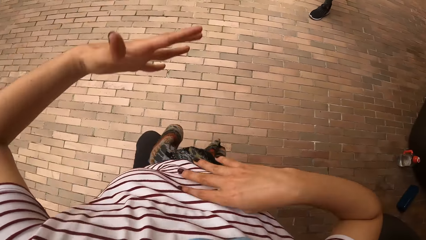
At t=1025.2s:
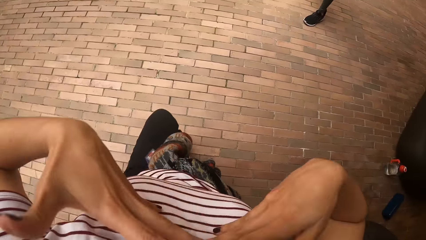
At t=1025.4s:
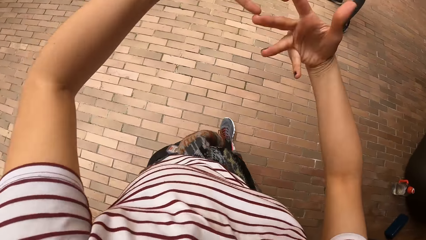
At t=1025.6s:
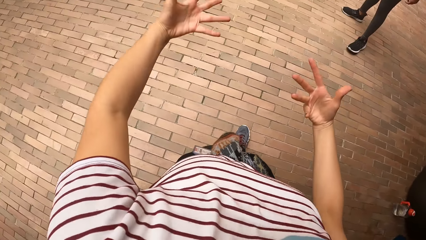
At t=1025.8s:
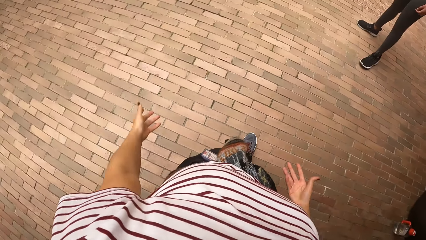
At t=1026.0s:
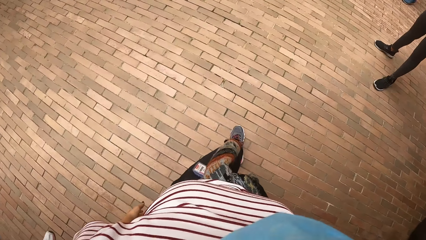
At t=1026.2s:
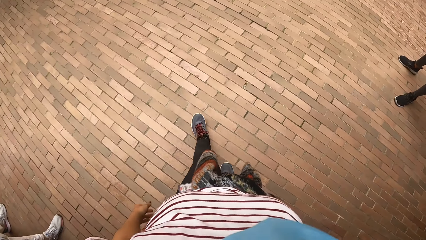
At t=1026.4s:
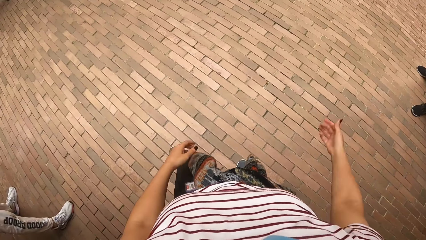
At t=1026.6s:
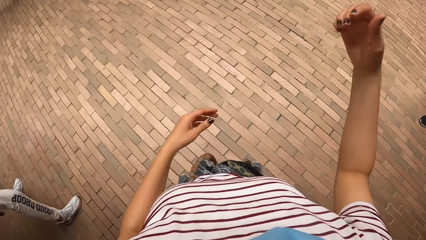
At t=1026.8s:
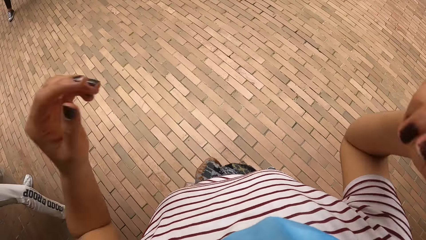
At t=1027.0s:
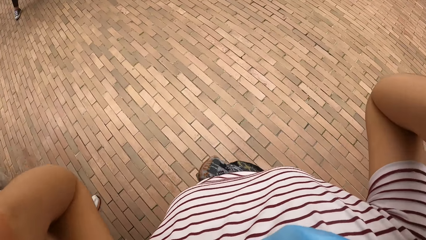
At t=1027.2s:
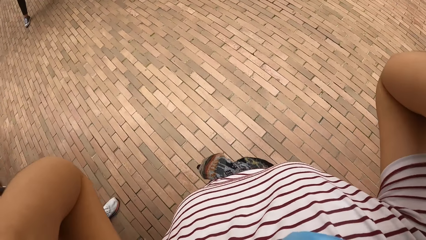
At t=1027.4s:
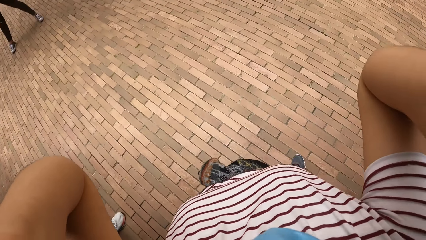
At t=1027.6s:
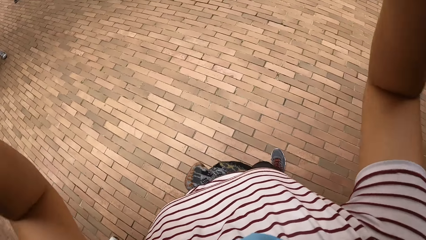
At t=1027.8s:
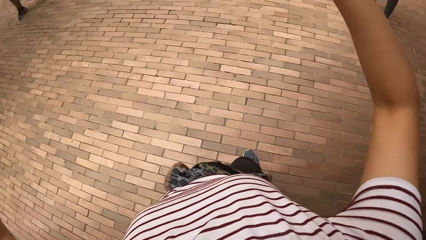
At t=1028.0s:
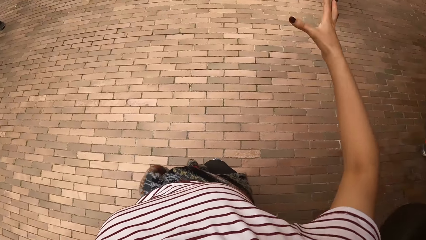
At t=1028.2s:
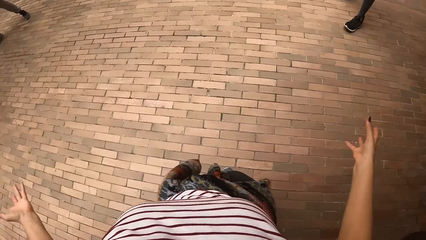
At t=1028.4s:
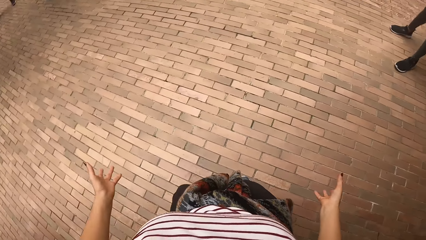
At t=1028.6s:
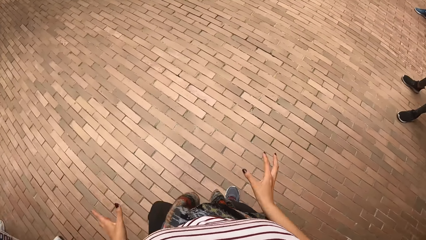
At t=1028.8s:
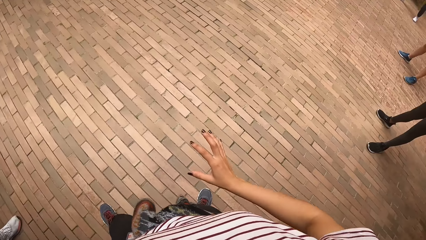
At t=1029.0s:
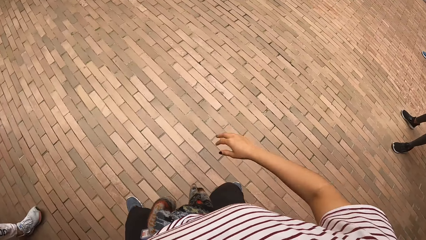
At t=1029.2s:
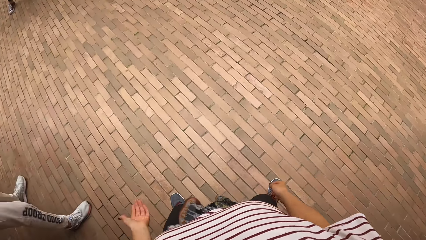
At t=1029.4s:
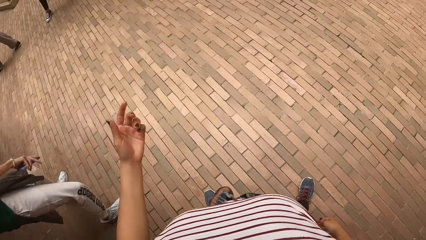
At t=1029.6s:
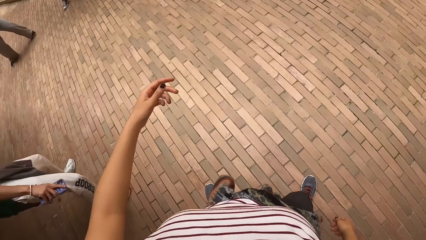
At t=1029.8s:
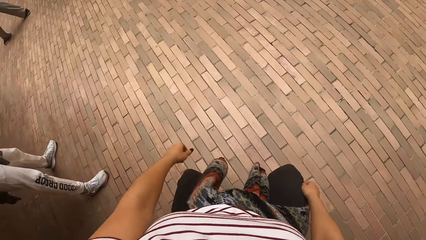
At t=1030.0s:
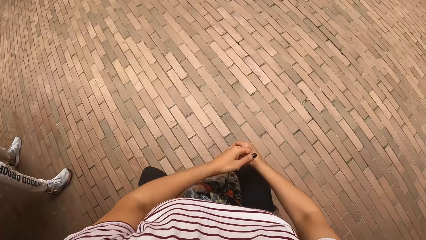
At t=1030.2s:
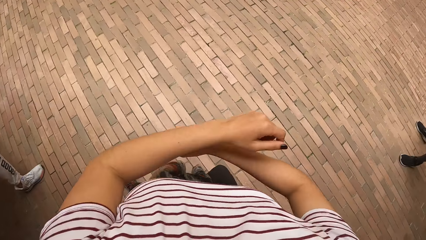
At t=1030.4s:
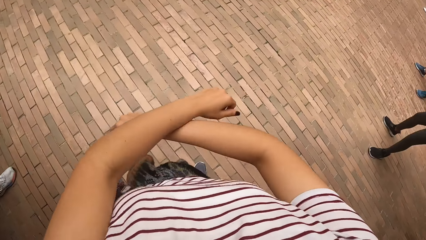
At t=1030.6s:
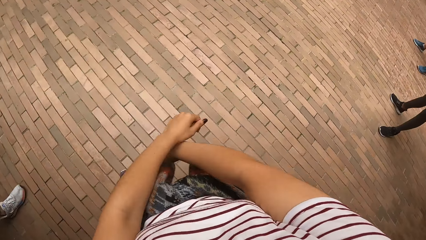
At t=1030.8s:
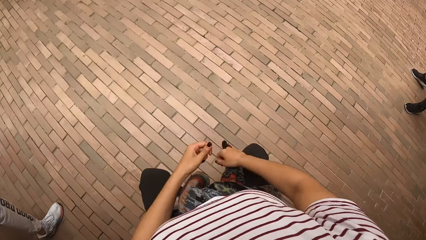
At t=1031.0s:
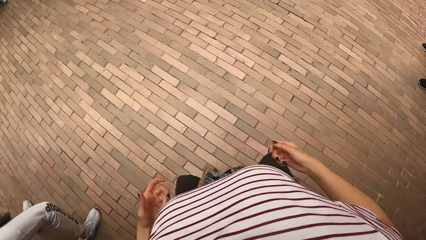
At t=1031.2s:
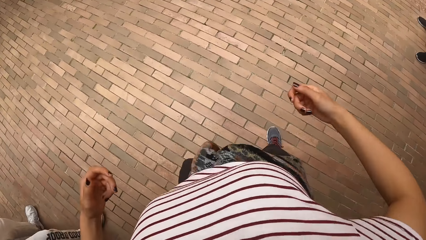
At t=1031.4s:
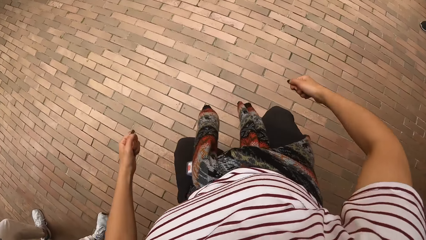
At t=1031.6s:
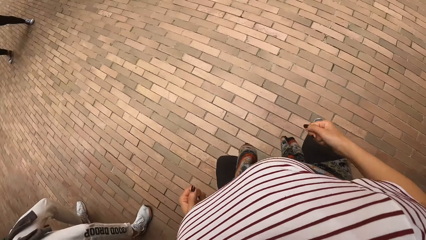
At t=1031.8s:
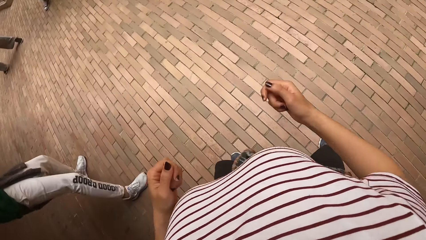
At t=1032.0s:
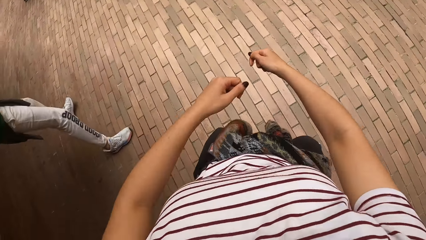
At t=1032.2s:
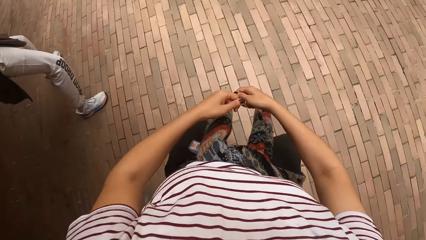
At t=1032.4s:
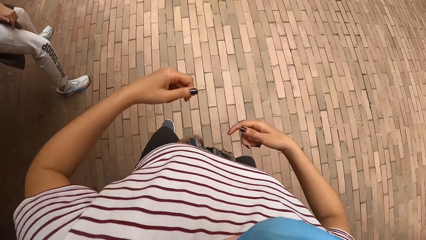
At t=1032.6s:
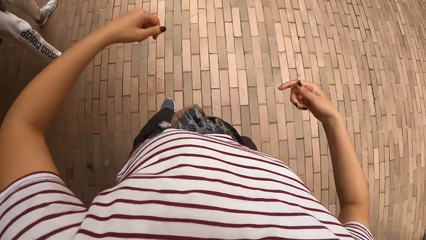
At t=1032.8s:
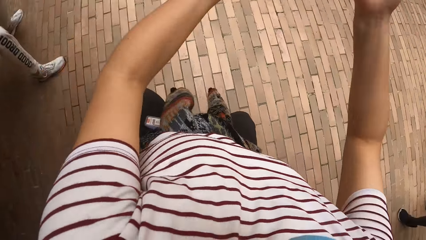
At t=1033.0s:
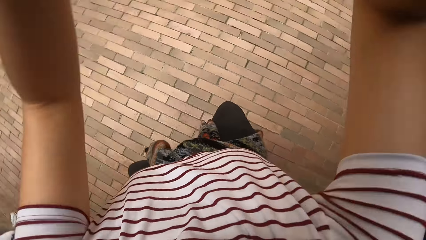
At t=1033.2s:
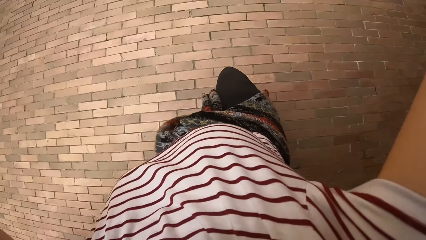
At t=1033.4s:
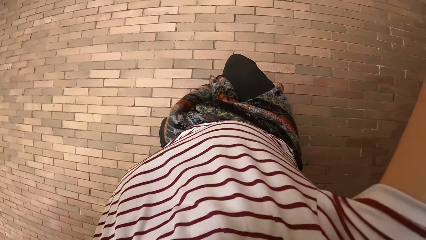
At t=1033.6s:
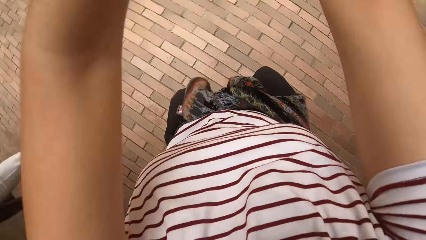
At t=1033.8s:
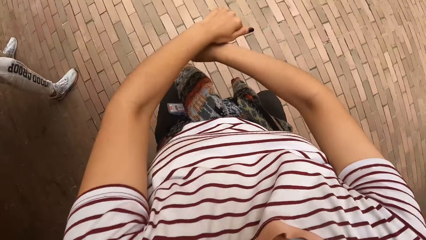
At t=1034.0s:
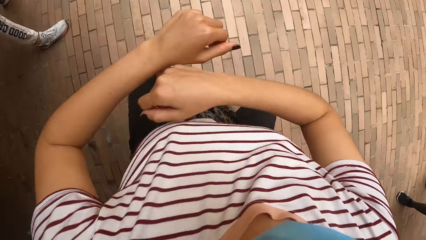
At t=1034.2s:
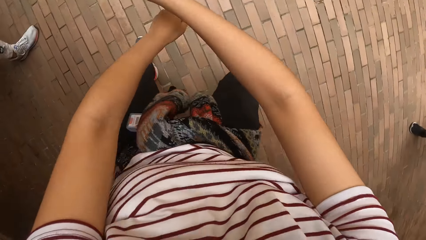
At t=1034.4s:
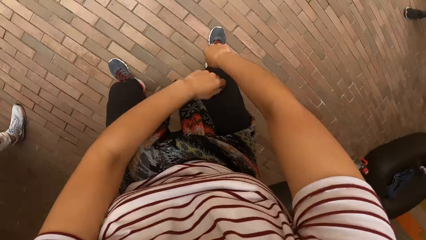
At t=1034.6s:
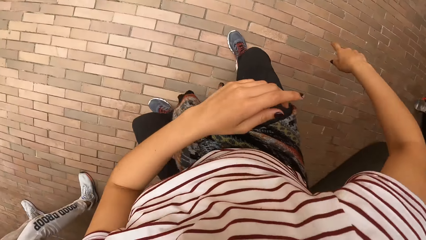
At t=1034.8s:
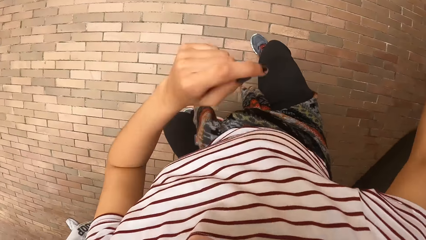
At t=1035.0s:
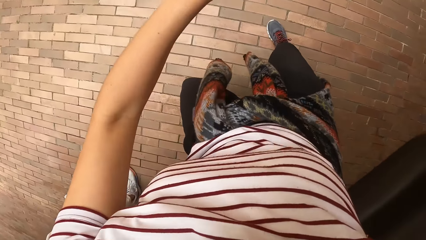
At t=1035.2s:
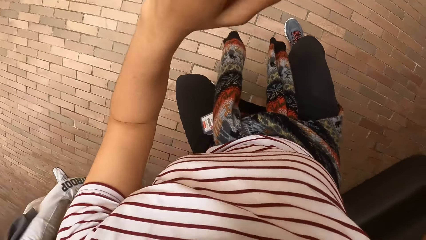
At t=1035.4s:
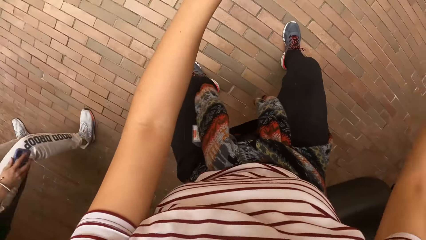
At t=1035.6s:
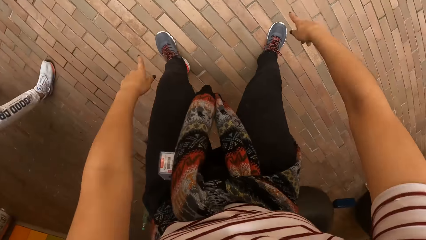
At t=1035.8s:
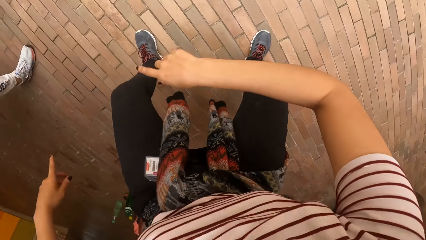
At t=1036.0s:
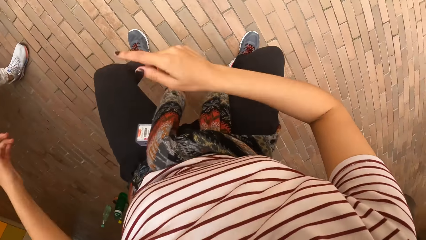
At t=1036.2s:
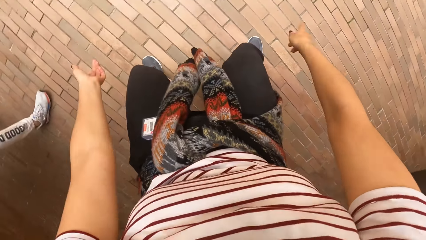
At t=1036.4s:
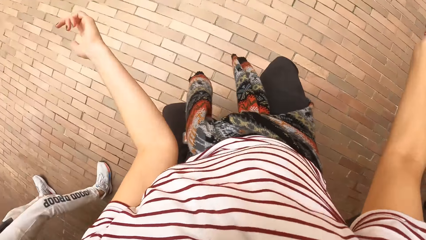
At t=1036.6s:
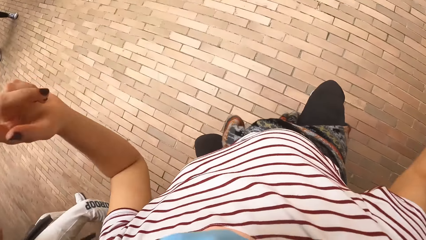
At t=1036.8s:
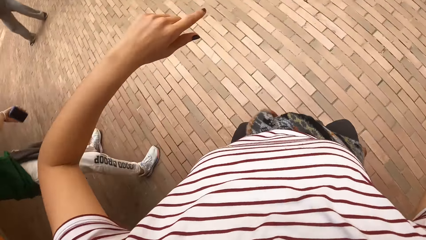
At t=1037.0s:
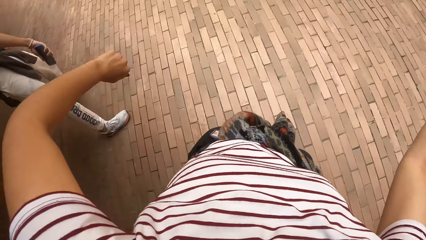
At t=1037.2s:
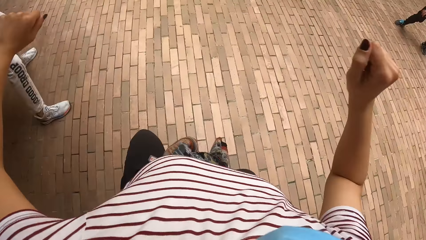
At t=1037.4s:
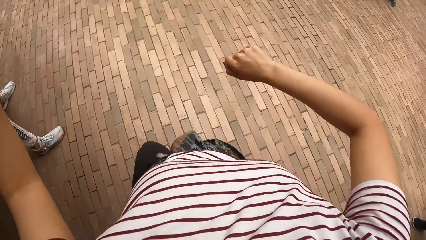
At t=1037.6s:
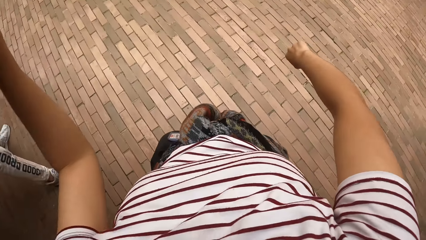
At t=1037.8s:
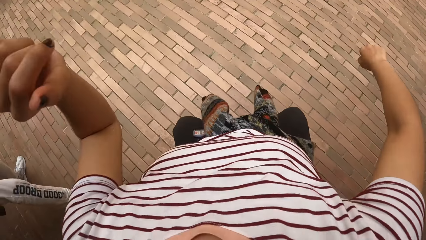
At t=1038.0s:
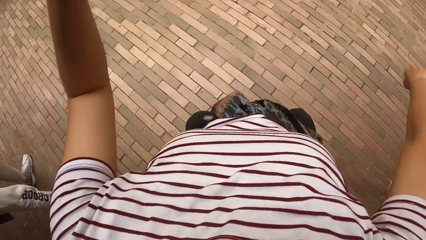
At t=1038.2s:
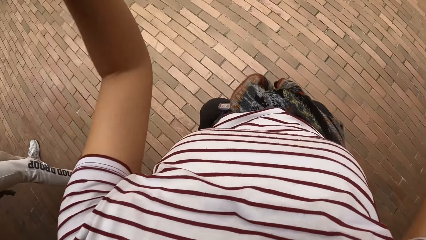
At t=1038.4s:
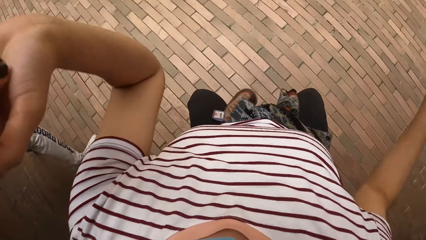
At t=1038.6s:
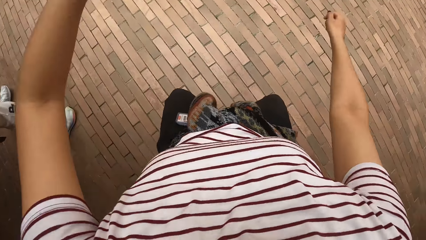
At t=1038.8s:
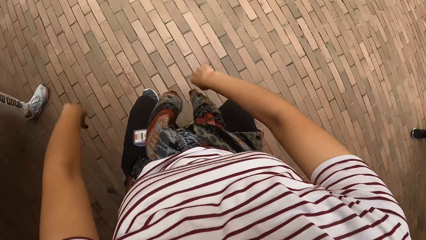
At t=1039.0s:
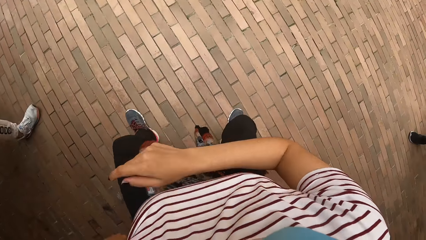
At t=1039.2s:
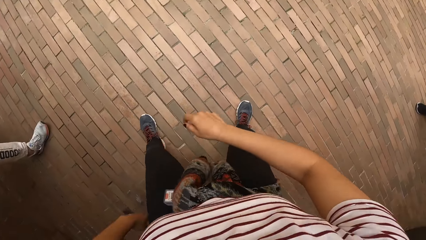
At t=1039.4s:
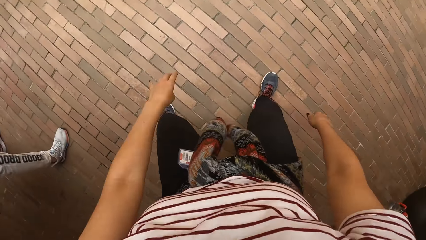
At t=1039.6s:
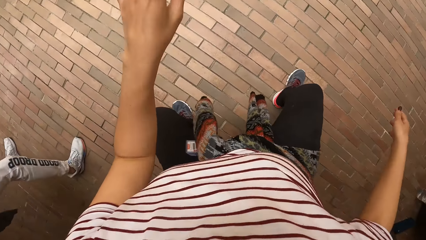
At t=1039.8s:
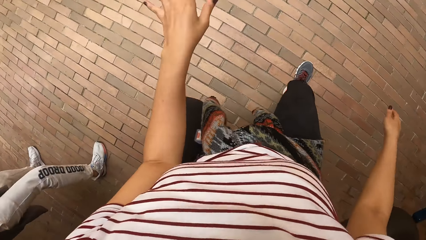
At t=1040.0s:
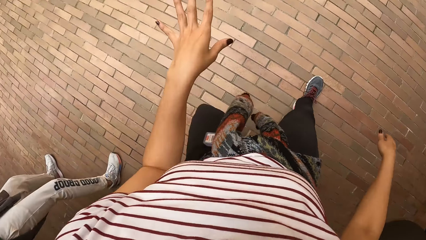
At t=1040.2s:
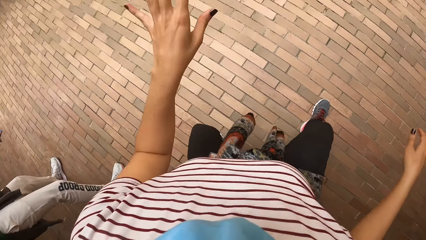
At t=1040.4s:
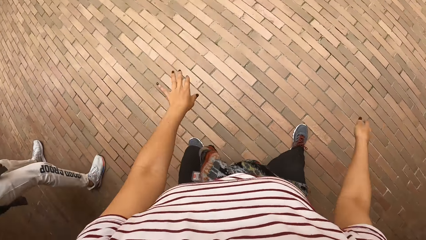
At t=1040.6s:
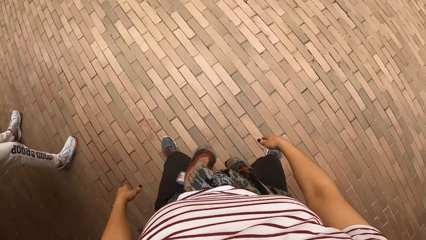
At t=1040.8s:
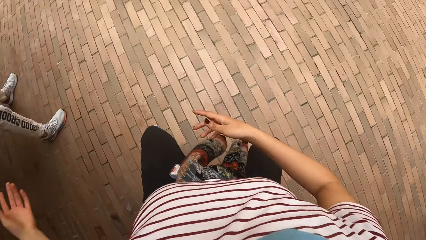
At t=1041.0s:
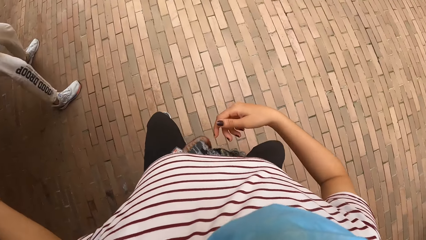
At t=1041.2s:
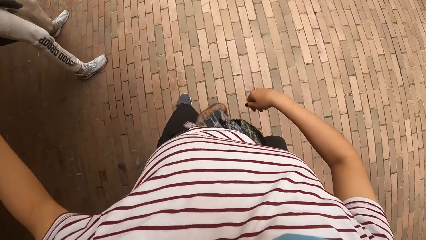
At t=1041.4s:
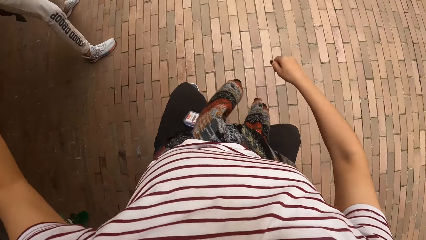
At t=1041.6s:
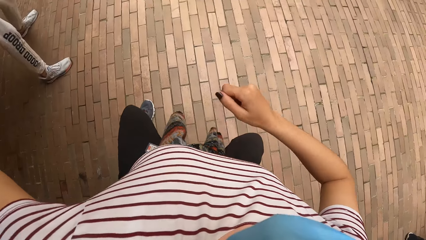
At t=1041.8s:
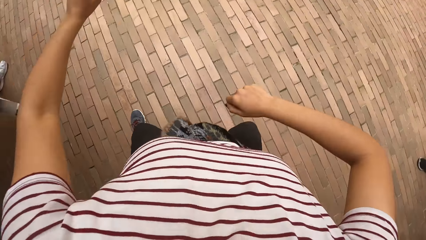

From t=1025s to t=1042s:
The camera wearer sways hands. They reposition a leg. They reposition a leg again. They lift hands, lower a hand, and move around. The woman works. The woman dances in the building. The camera wearer works out. They dance in the building.
